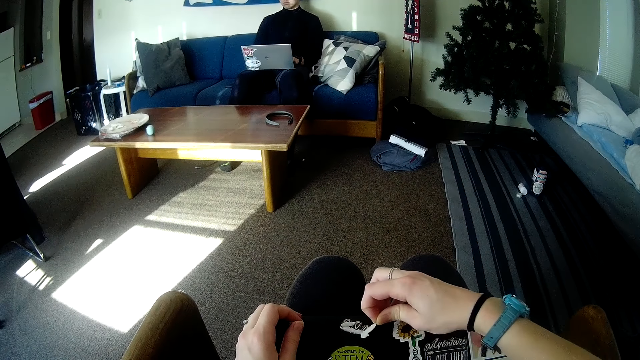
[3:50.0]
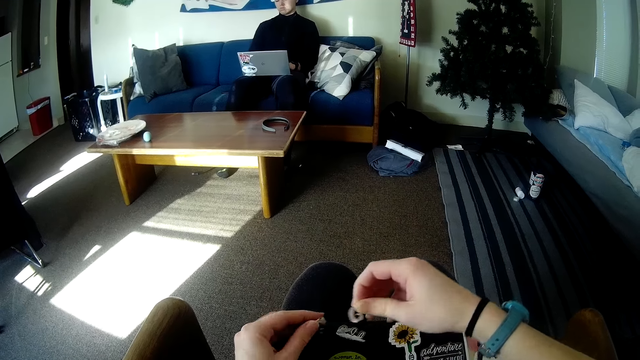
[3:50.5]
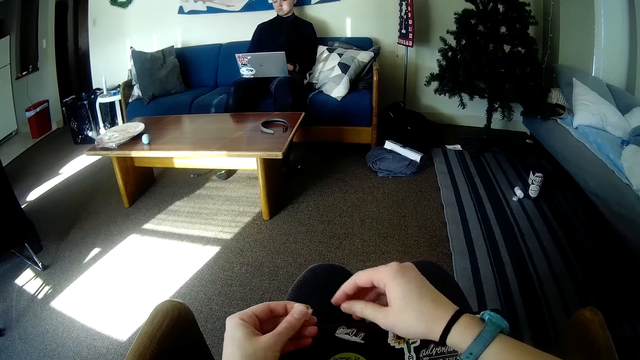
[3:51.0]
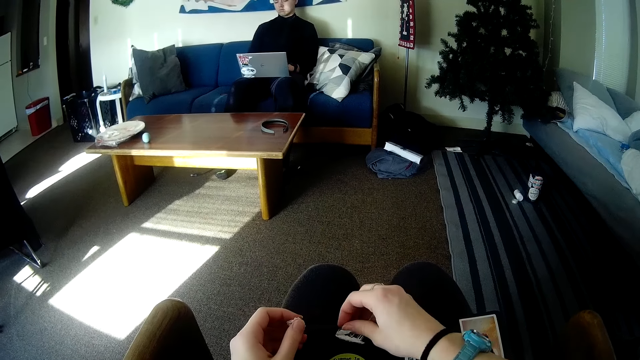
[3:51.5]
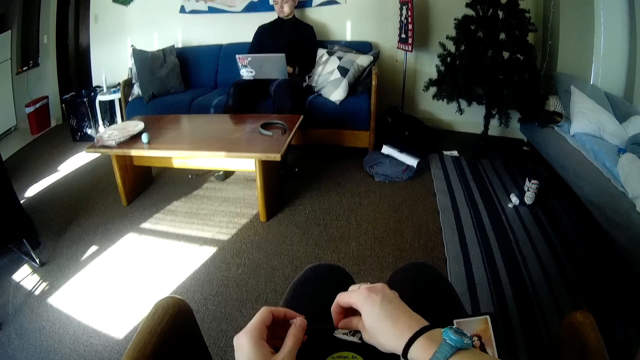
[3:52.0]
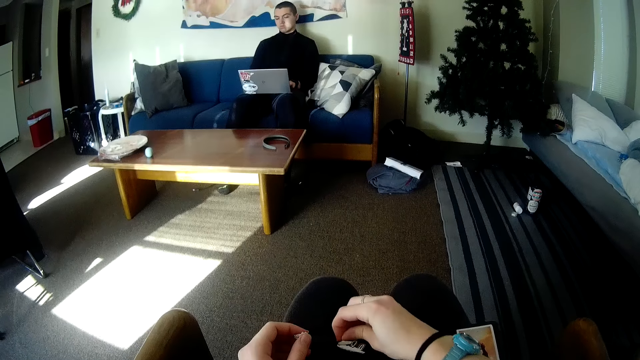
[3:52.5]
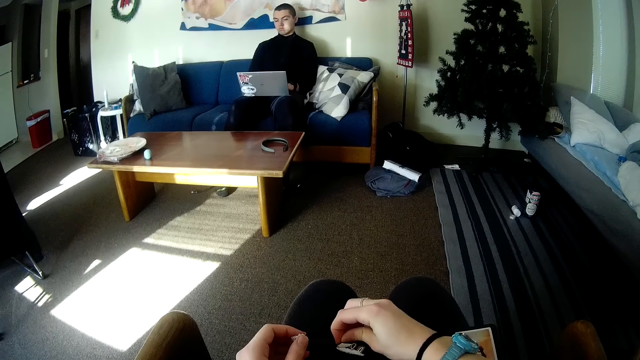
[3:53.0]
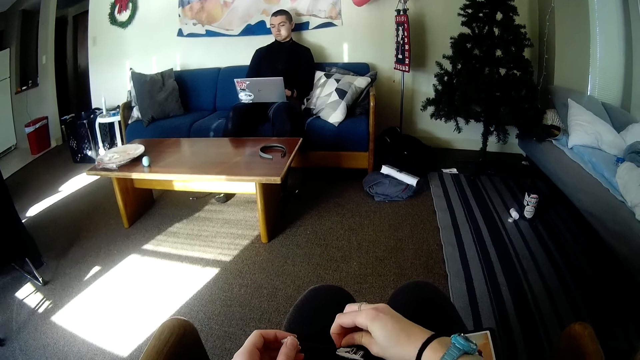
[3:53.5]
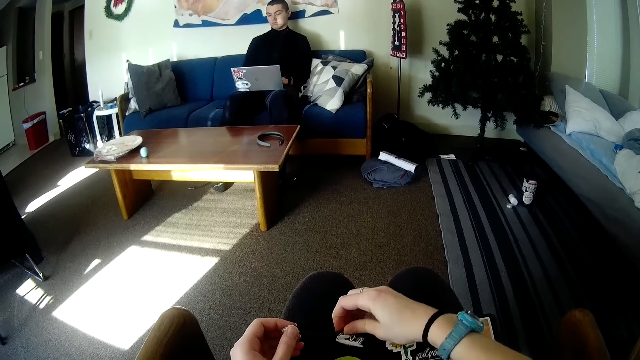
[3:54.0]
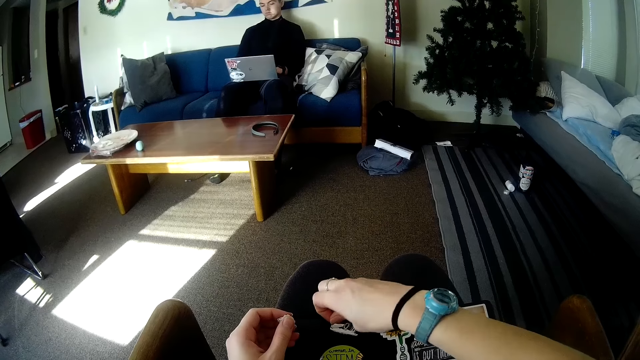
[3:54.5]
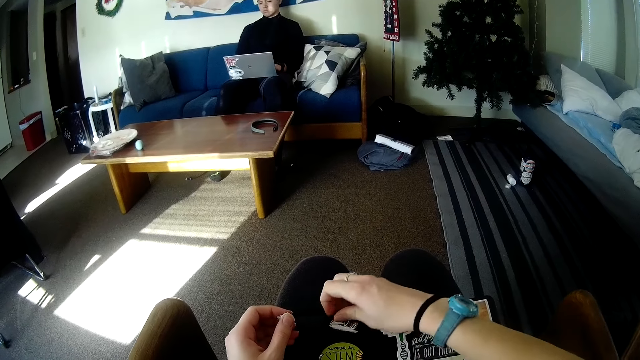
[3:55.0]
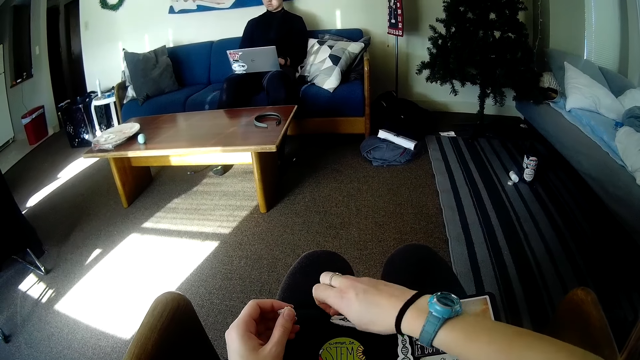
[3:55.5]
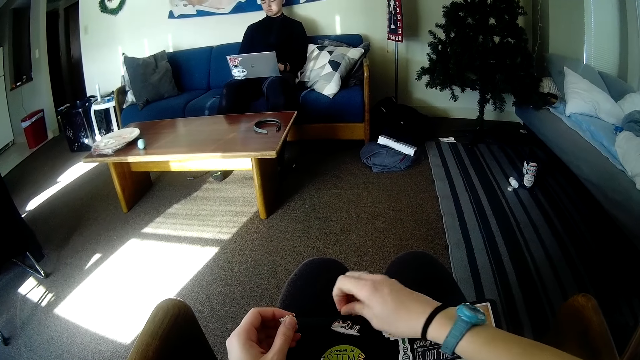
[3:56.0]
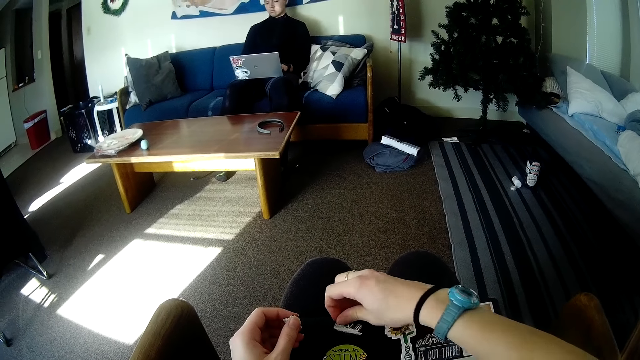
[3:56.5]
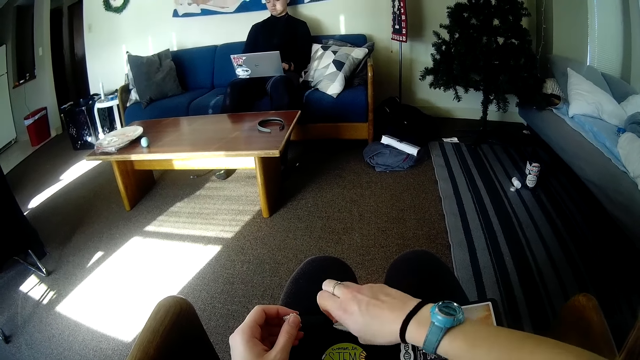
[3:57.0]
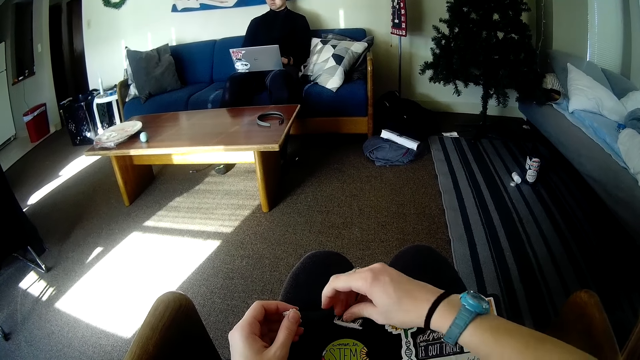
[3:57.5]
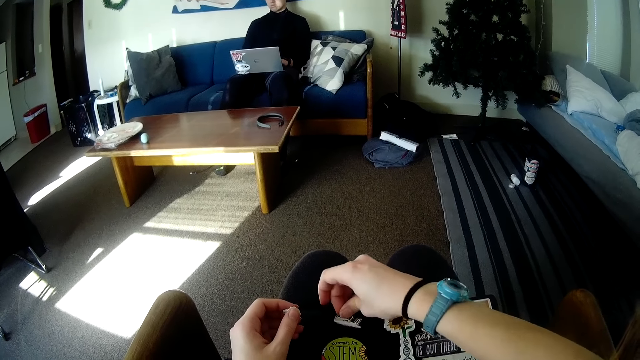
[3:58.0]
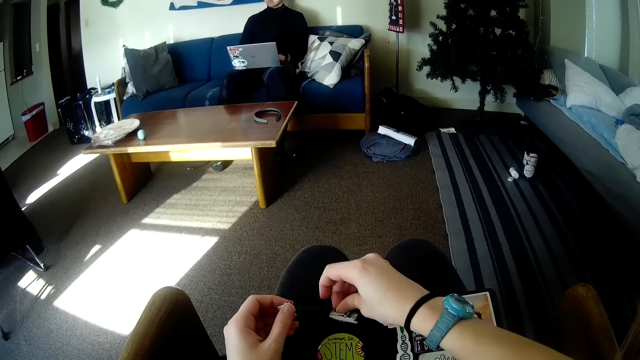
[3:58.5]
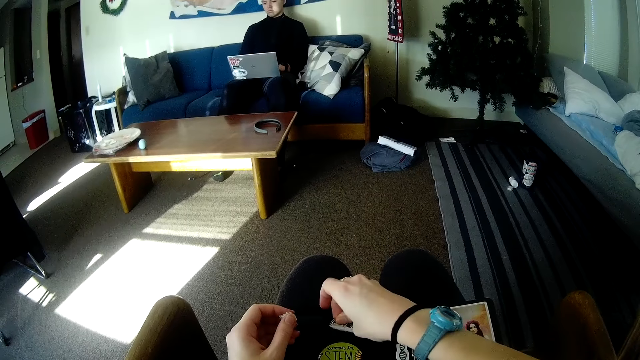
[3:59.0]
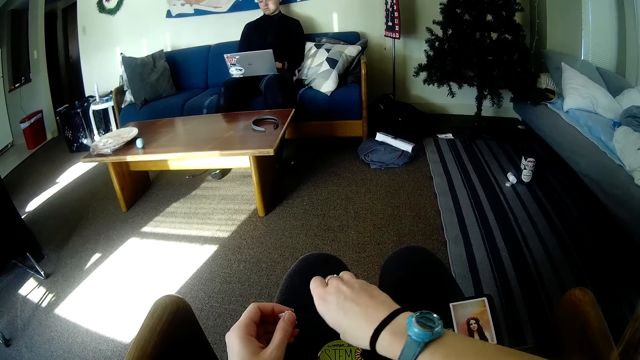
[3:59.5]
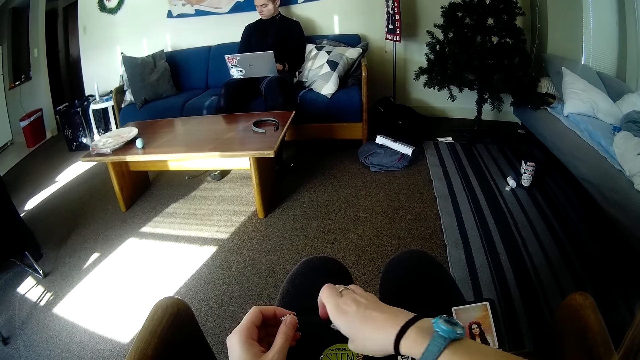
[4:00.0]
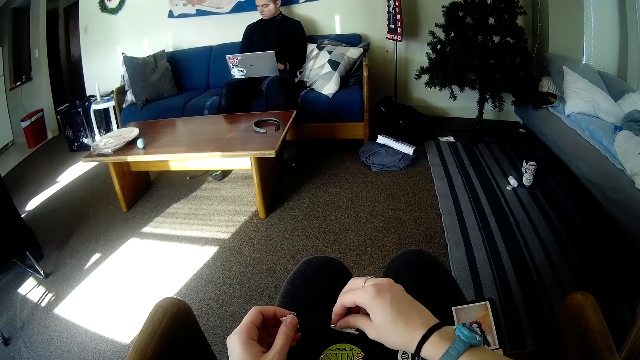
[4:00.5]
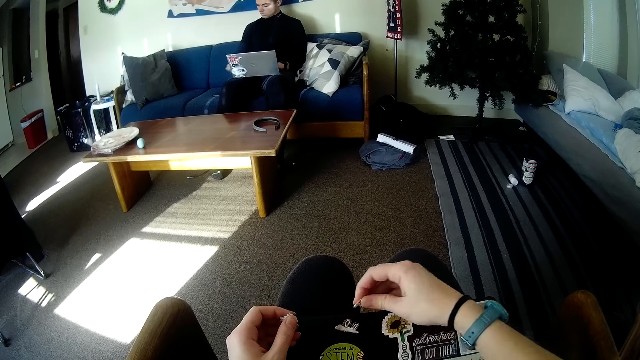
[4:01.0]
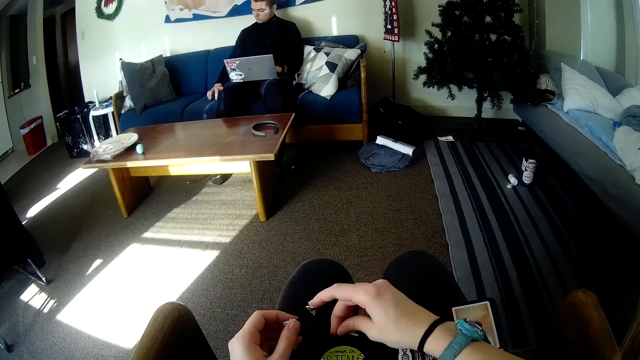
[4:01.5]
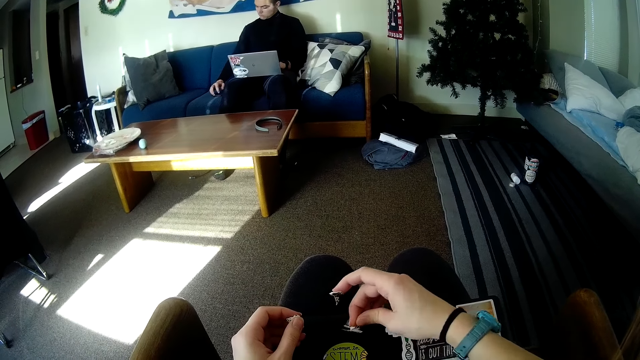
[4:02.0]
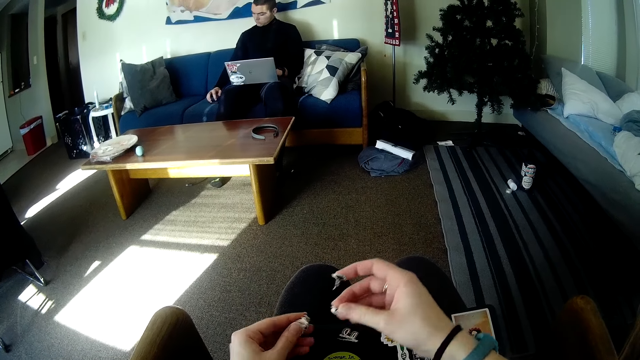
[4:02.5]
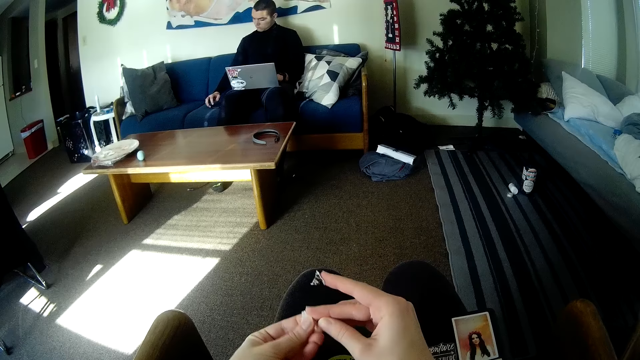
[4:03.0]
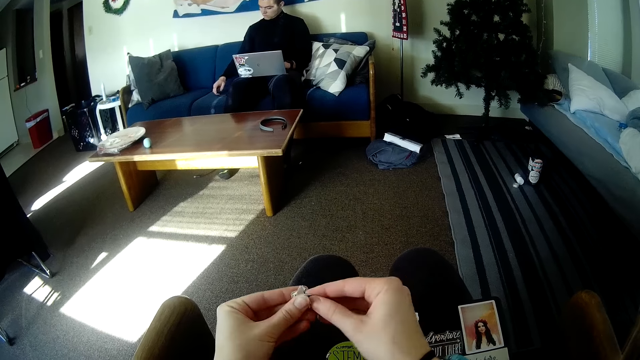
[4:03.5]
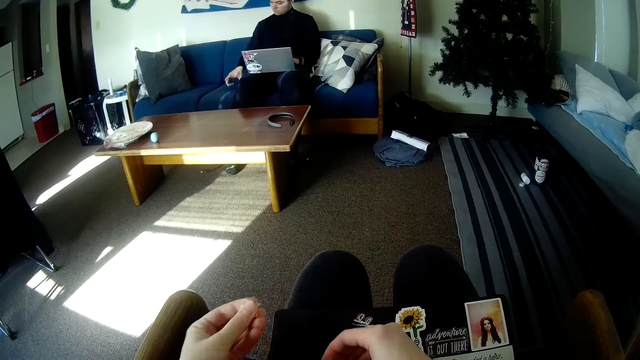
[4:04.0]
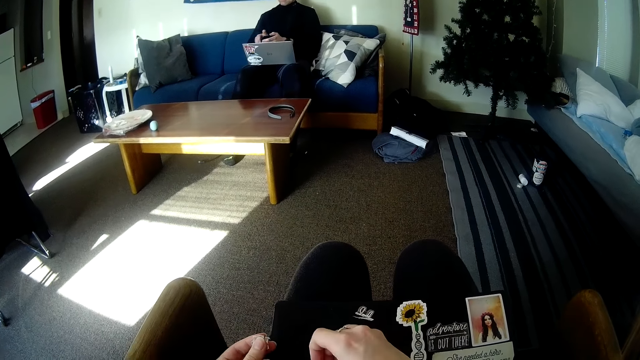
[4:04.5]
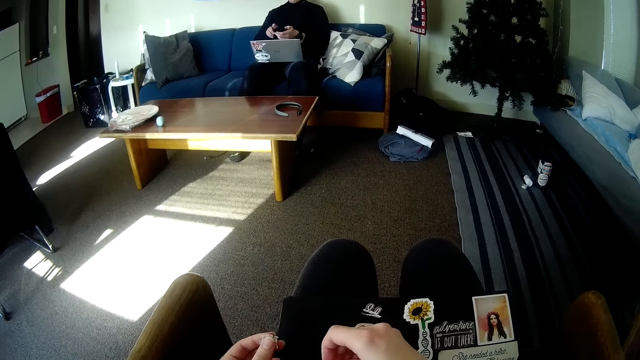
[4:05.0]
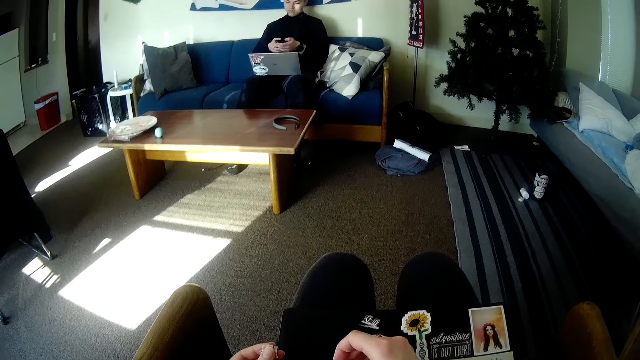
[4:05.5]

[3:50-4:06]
The camera wearer holds the stickers in her left hand. She passes the peeled sticker in her right hand to her left hand. She peels the sticker on the book on her lap with her right hand. A man touches his phone on the couch with his right hand. The camera wearer holds the stickers in her left hand. She passes the peeled sticker in her right hand to her left hand. The man picks up the phone with his right hand. He holds his phone with both hands. The camera wearer peels the sticker on the book on her lap with her right hand.

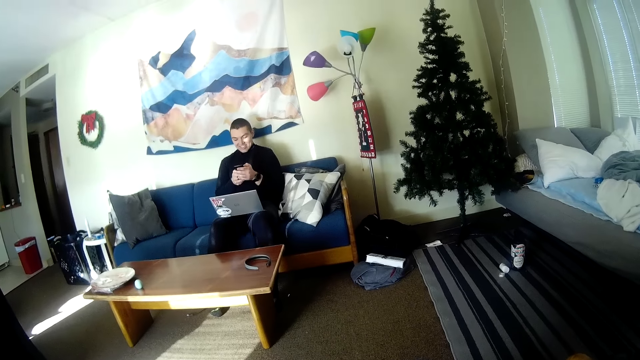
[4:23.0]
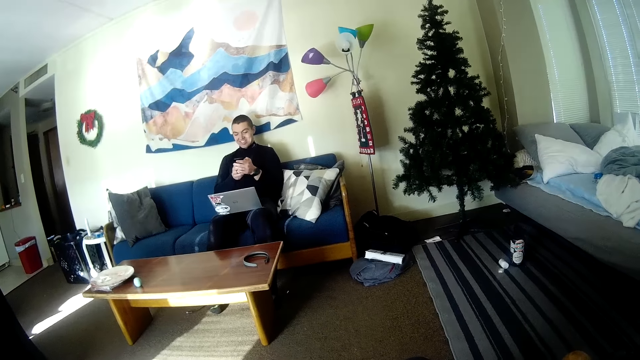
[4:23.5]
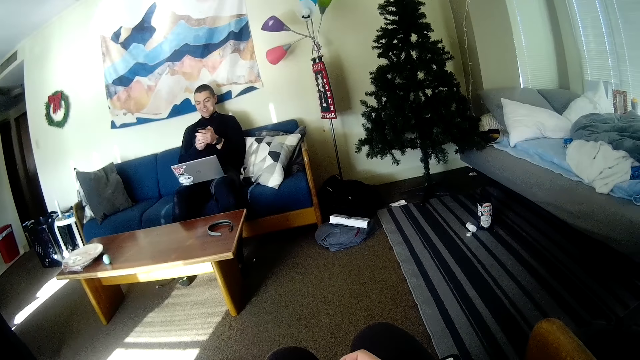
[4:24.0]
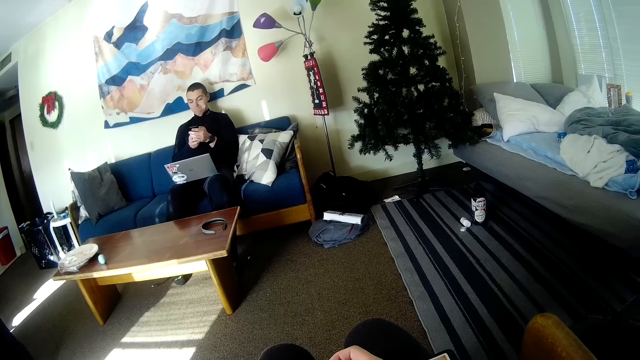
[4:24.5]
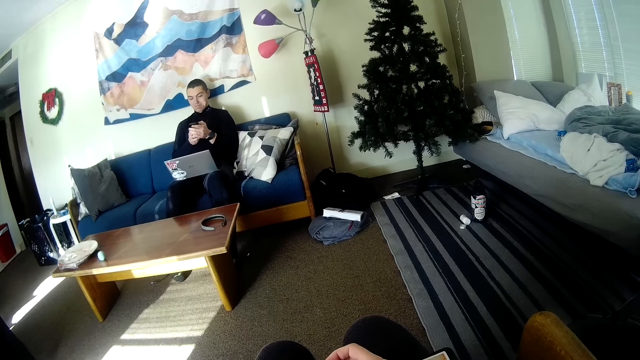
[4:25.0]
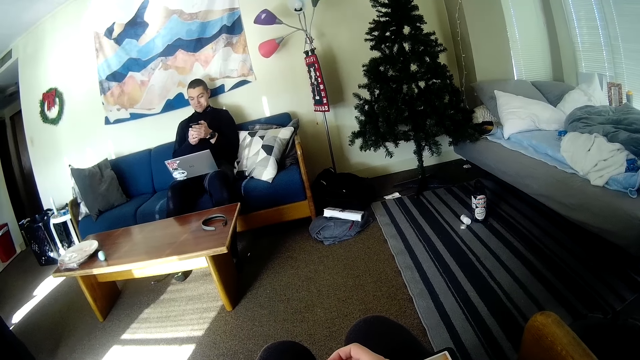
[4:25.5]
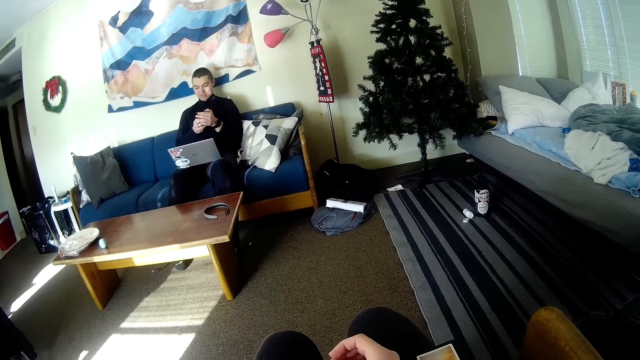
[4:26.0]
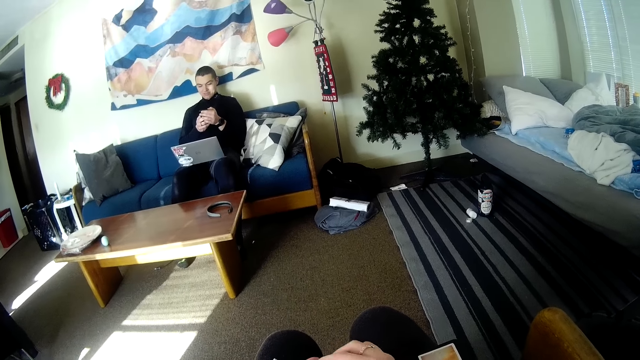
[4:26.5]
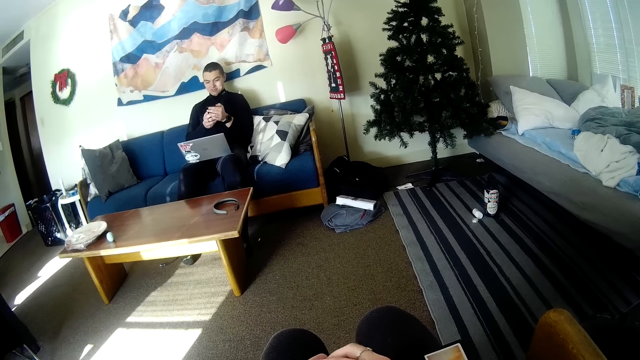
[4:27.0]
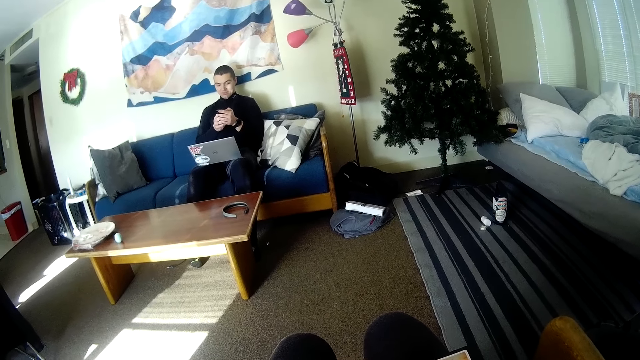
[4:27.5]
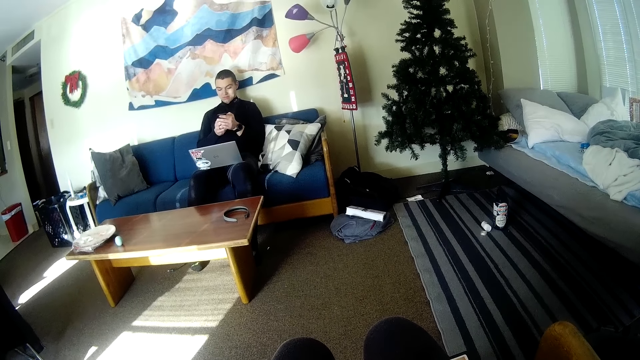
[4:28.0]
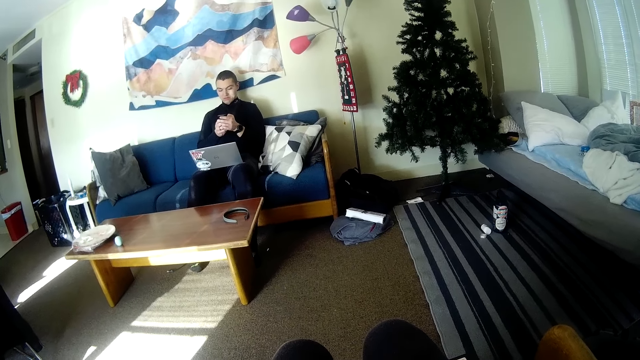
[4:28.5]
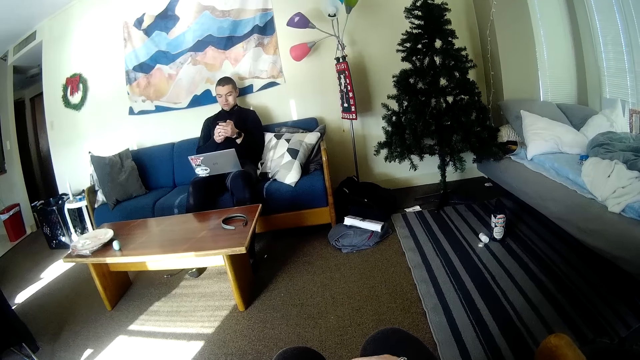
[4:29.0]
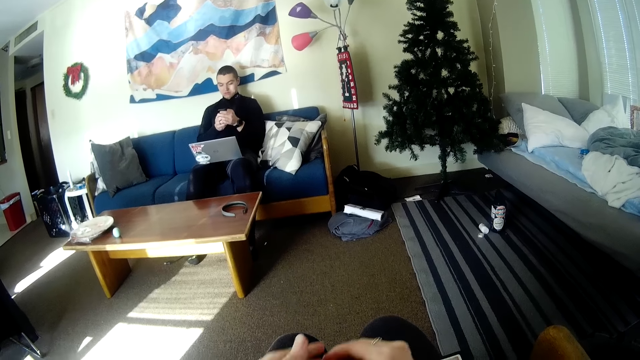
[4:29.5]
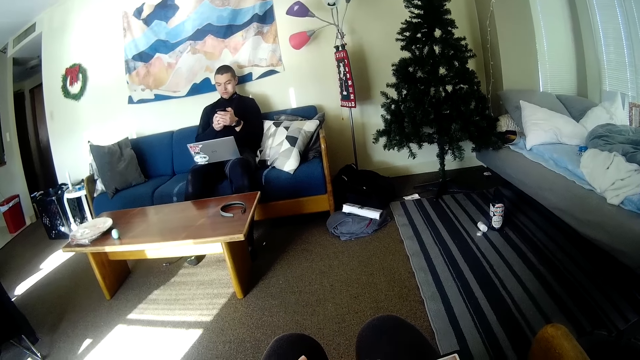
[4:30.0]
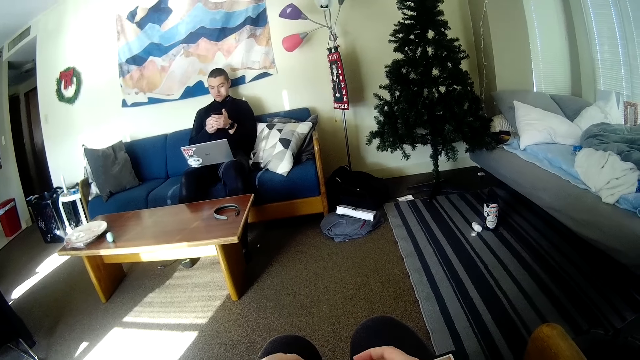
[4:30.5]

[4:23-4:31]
A person operates the phone. The camera wearer removes the sticker with her right hand. She moves her hands.
